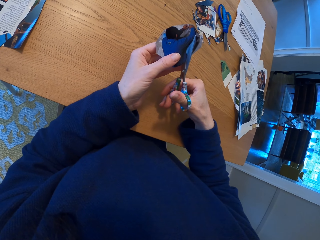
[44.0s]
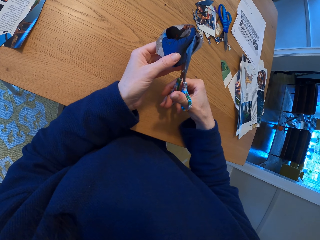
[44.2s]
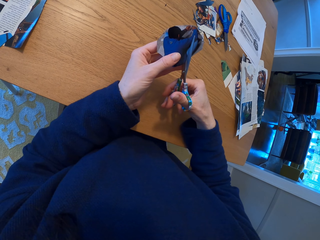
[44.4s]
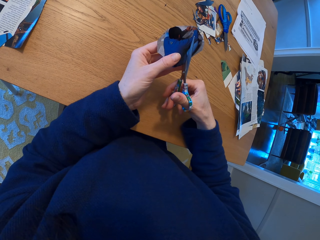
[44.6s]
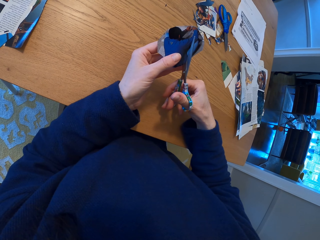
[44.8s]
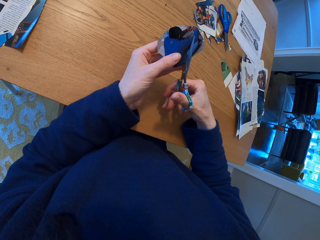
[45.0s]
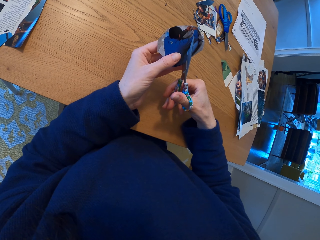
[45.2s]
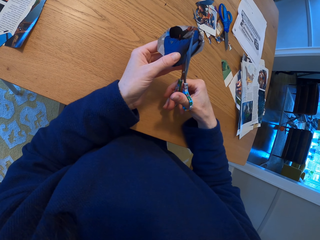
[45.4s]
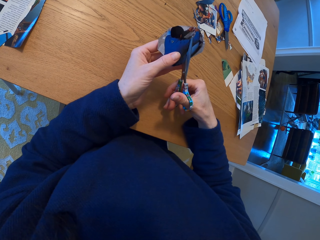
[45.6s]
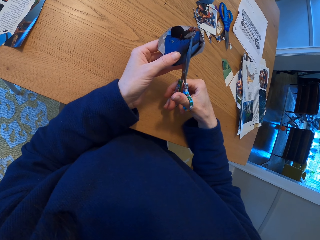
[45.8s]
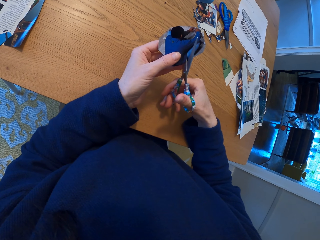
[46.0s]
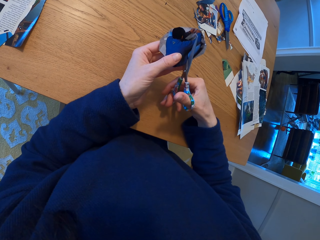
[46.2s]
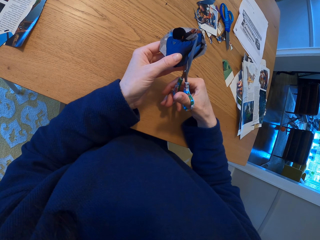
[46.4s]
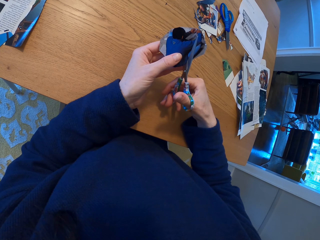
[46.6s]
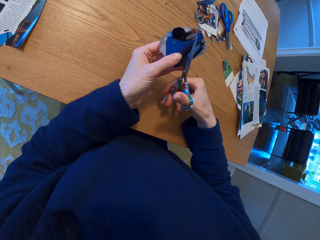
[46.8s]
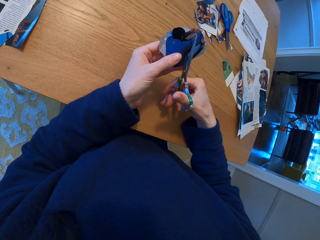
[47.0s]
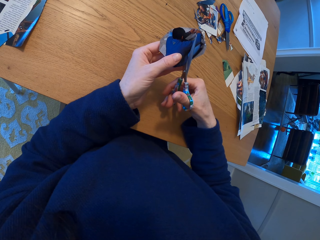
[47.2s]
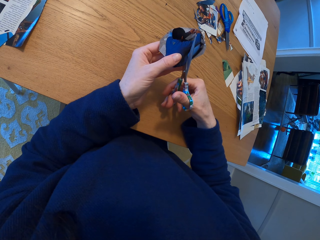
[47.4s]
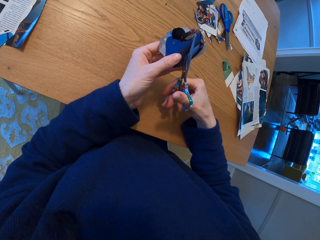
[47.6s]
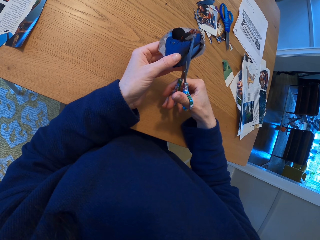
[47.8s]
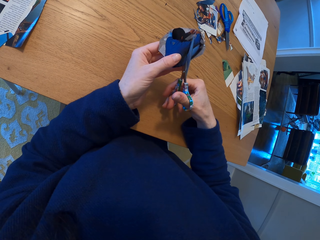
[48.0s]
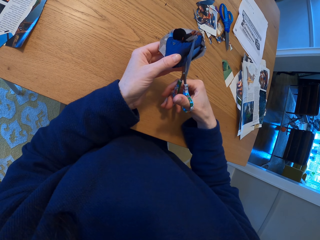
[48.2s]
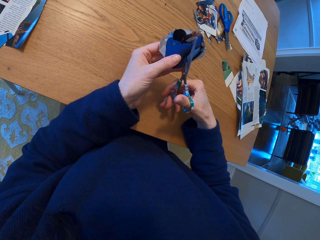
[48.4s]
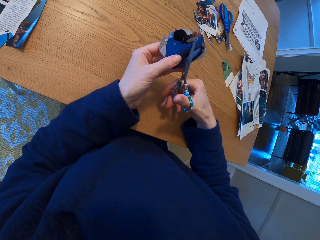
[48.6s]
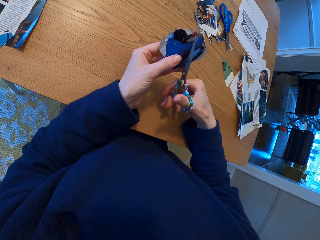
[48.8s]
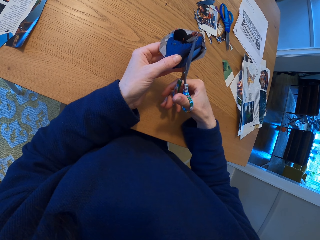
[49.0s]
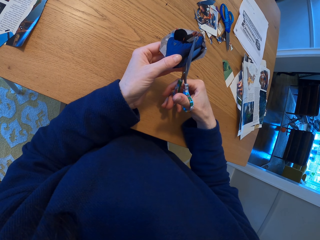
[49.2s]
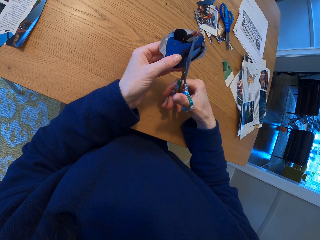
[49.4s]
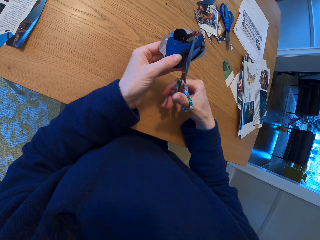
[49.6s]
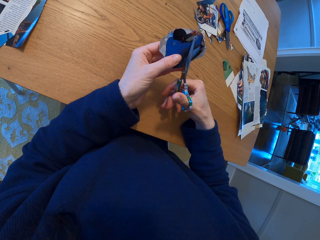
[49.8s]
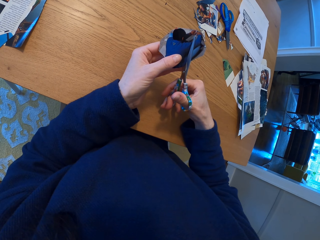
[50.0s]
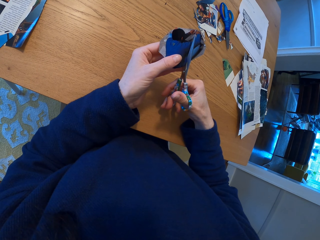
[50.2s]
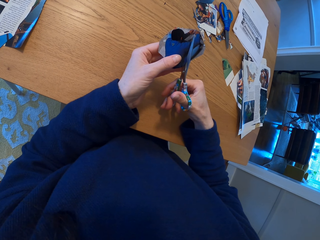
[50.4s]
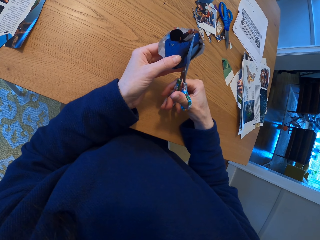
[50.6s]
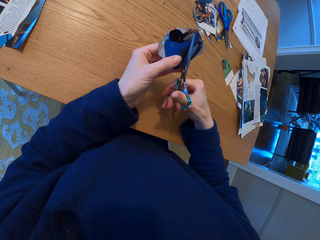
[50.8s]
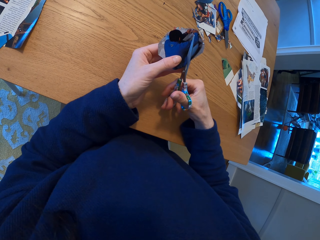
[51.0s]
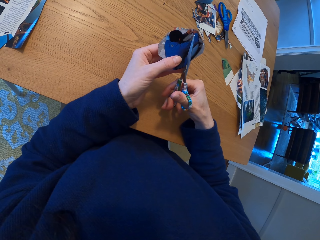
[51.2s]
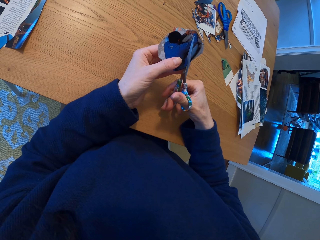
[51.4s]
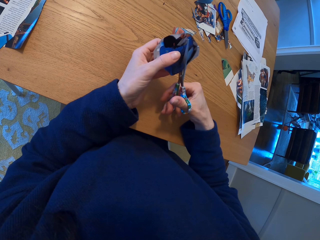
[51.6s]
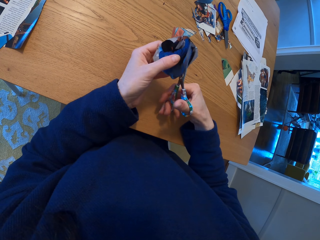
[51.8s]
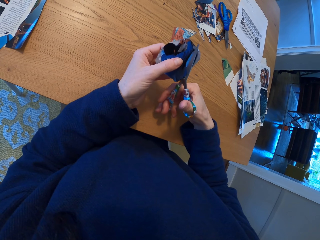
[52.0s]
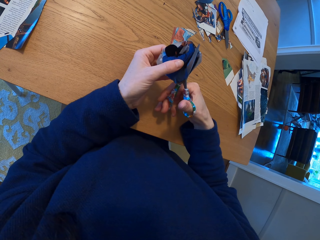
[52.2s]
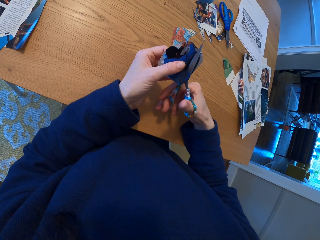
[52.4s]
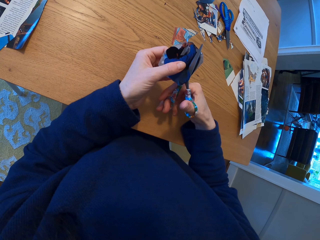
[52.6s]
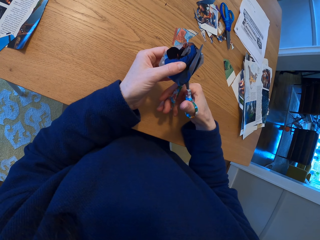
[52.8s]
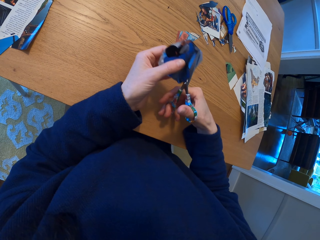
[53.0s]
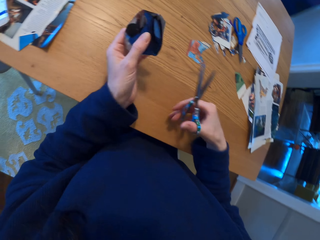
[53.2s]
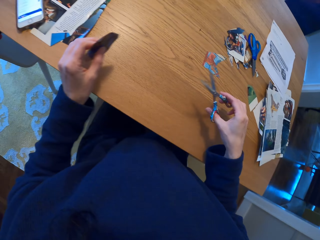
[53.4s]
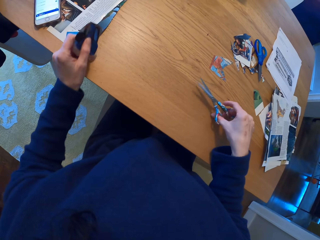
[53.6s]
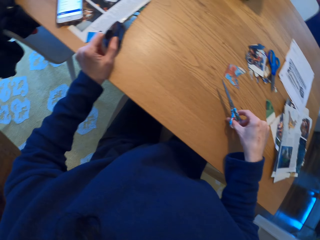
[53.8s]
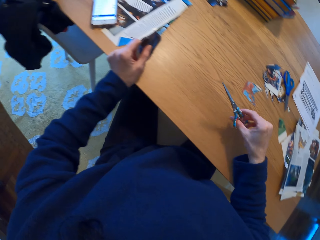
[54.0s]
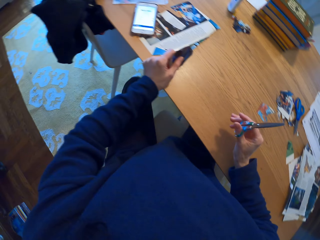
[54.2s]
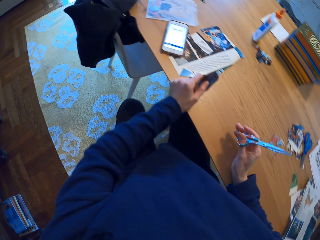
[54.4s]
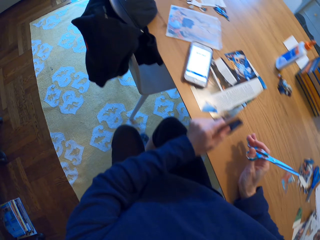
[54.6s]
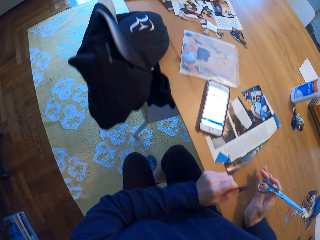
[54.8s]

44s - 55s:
The camera wearer moves the hand. They cut the piece of paper with the scissors. They adjust the sitting position and stand up.

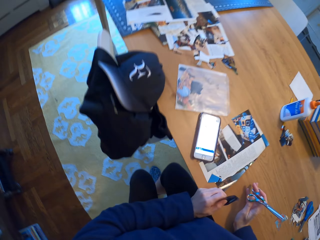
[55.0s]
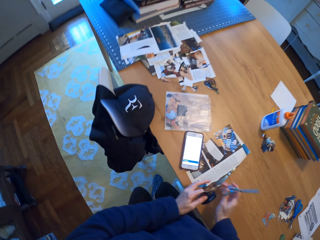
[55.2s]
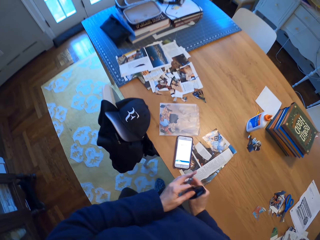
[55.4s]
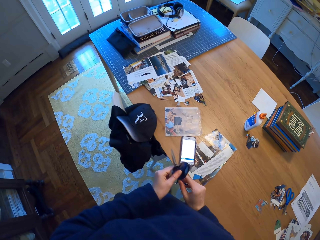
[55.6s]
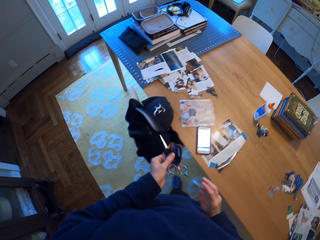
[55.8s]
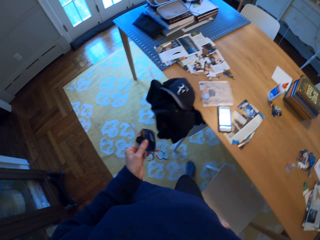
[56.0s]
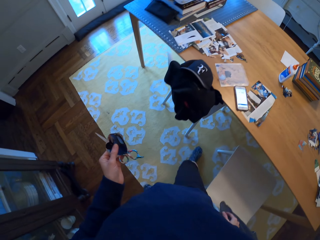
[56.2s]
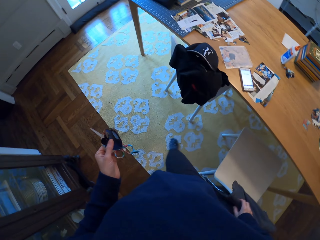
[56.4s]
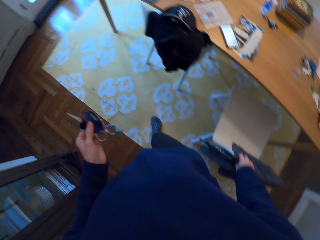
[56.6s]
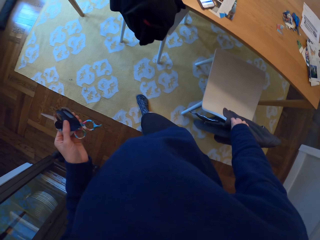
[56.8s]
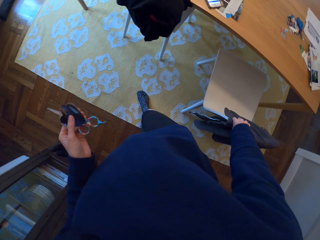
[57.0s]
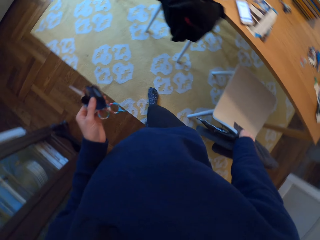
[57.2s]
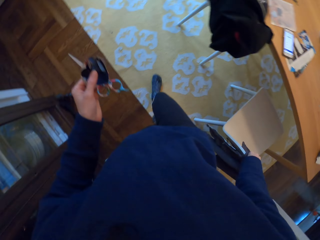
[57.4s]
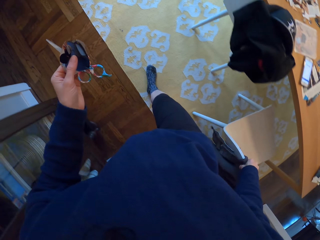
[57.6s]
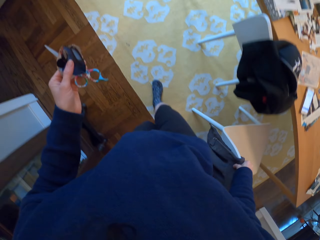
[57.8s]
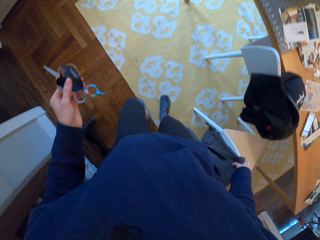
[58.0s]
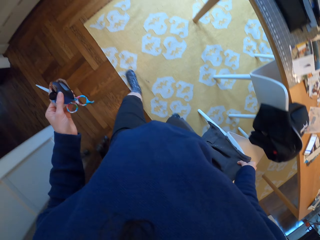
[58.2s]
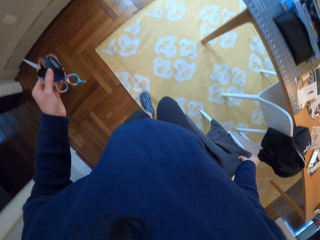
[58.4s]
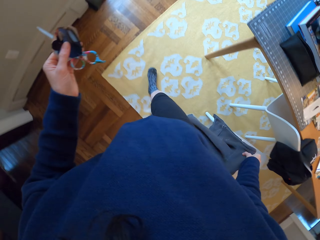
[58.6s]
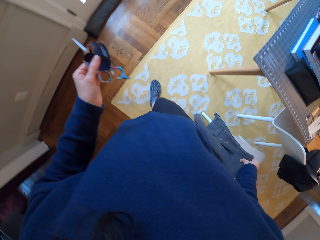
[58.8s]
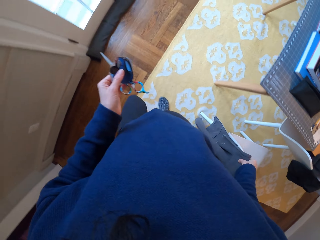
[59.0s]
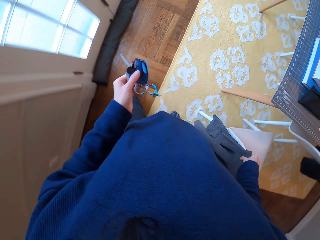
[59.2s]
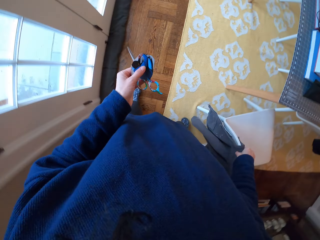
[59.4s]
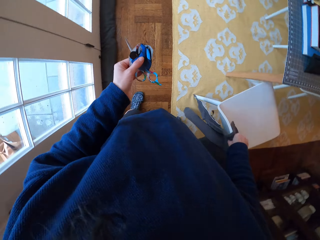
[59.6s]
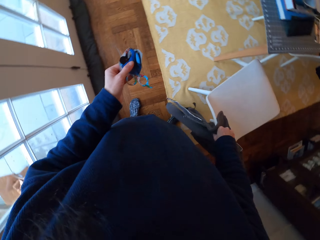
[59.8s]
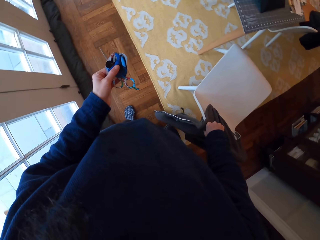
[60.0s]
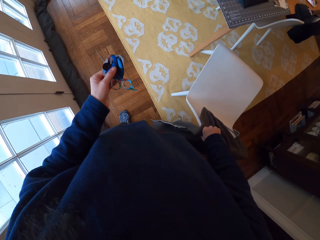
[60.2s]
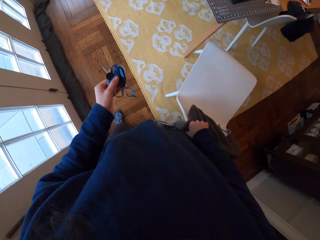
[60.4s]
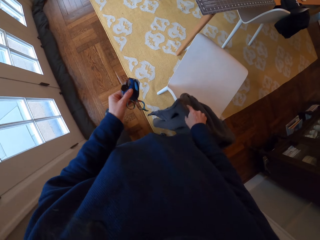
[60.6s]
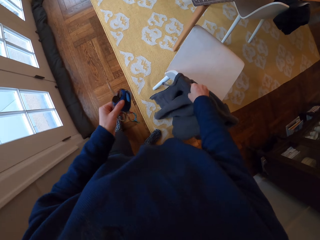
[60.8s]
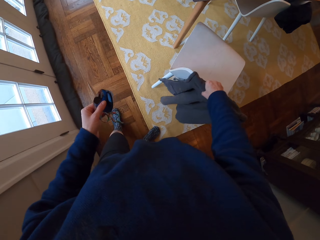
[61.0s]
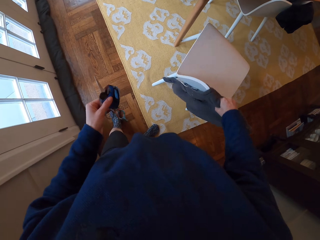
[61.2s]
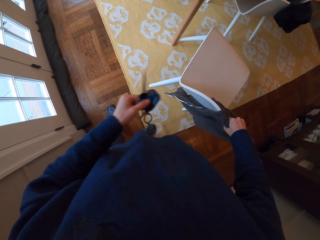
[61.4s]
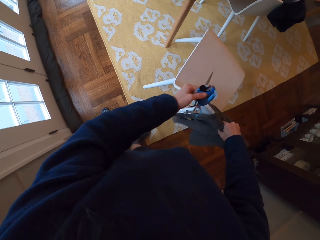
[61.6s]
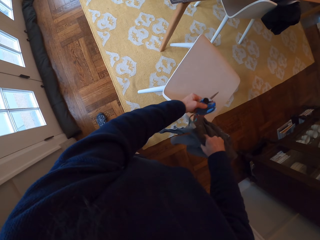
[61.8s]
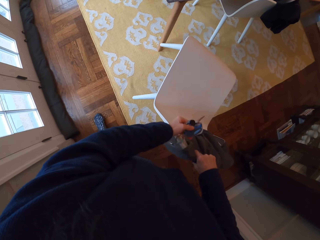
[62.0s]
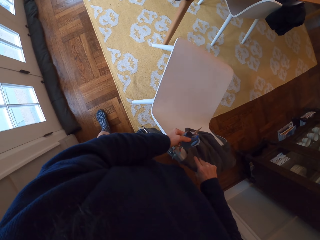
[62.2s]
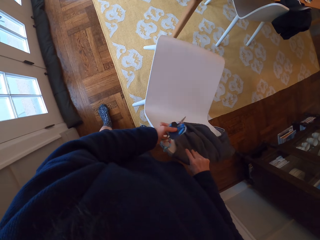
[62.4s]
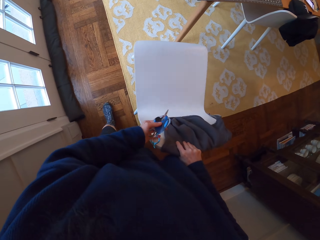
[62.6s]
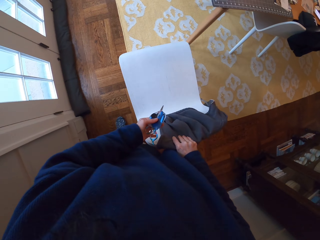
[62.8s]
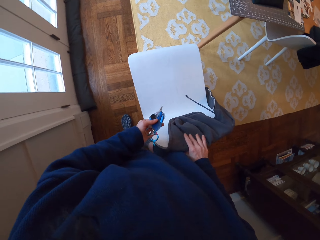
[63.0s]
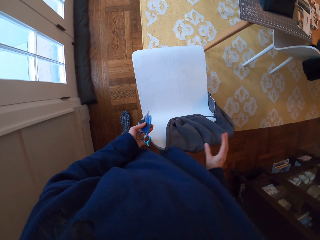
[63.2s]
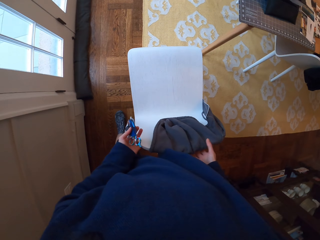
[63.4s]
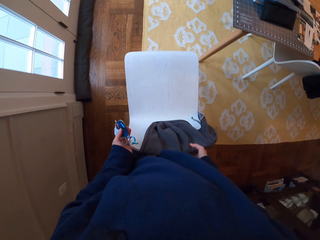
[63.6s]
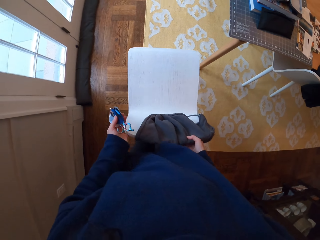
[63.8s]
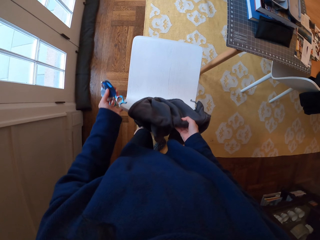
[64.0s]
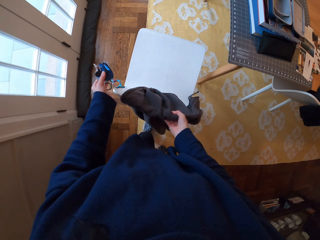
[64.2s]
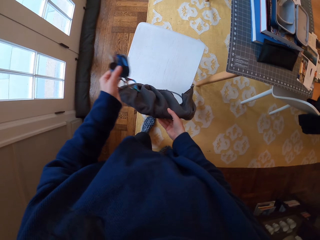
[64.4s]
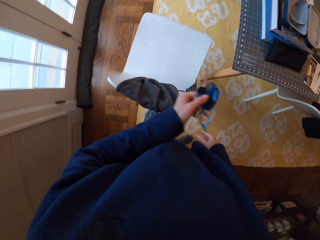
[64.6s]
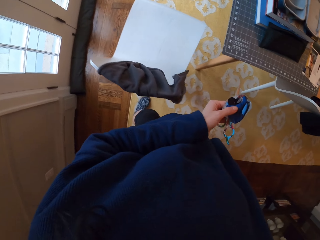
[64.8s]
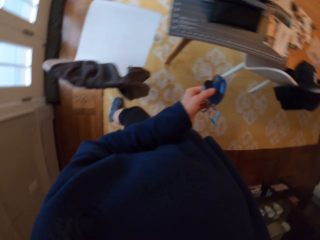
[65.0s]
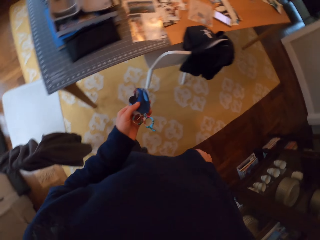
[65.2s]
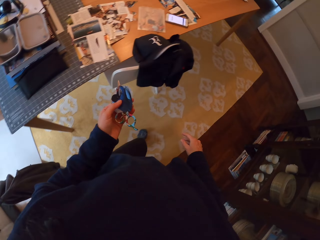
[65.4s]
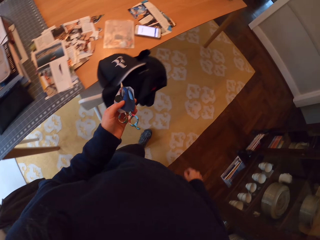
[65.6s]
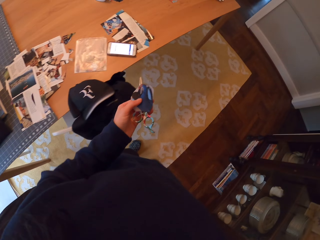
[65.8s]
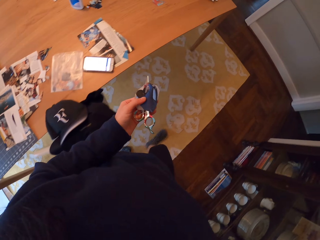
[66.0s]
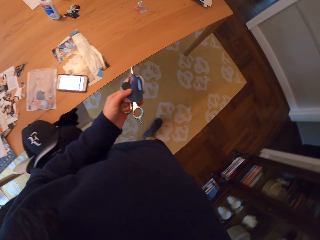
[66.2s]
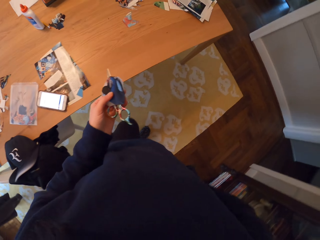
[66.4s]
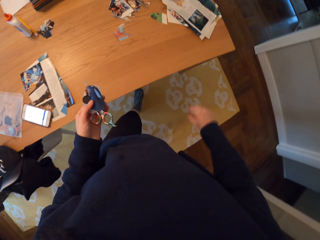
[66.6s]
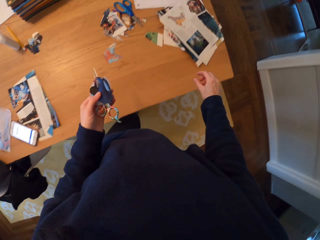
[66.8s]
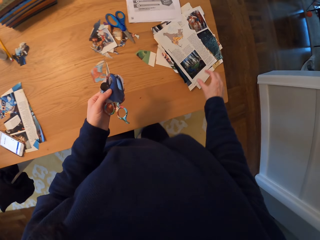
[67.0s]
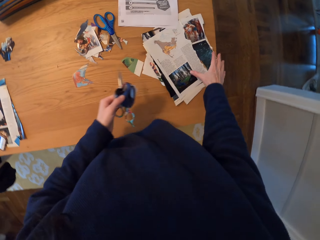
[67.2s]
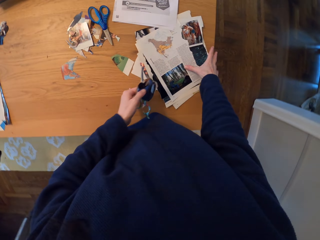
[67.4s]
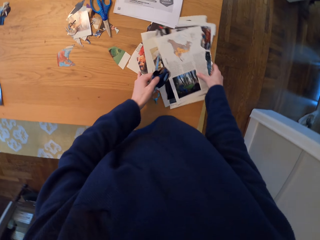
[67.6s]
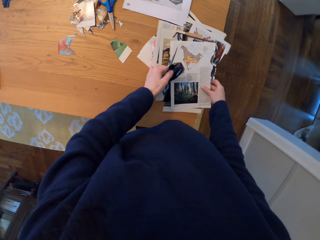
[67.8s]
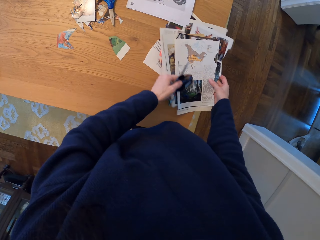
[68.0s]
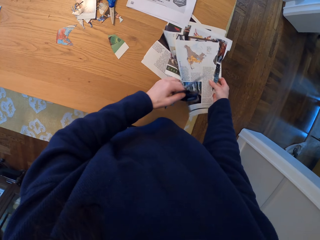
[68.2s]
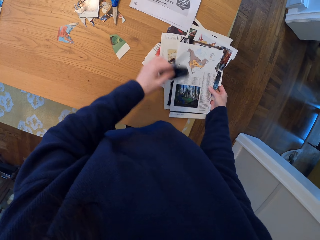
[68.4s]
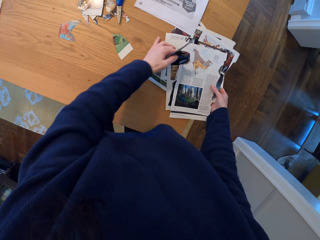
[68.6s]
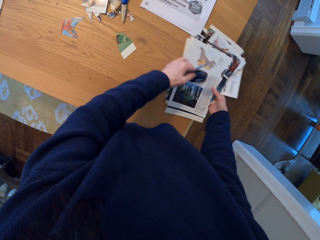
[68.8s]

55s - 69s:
The camera wearer passes the scissors to the left hand. They move sideways. They hold the chair. They pull the chair. They lift the chair. They push the chair. They walk in the room to the table. They pick up the papers from the table.
